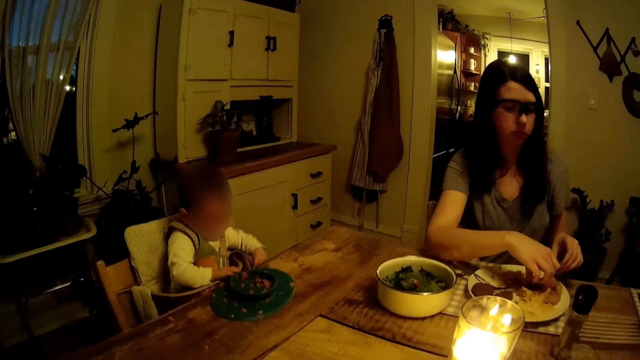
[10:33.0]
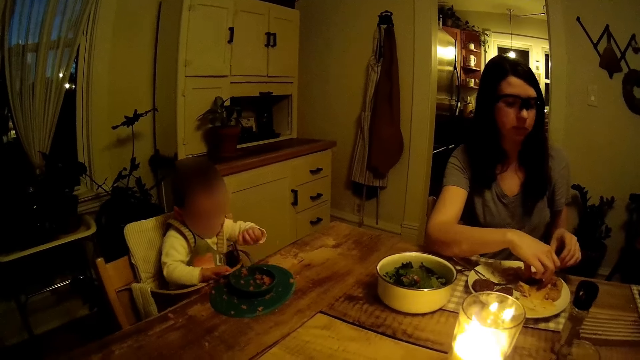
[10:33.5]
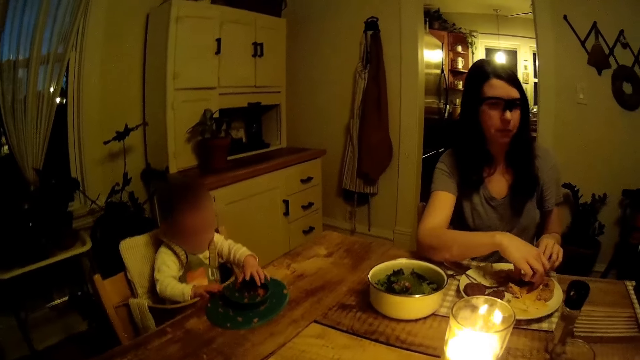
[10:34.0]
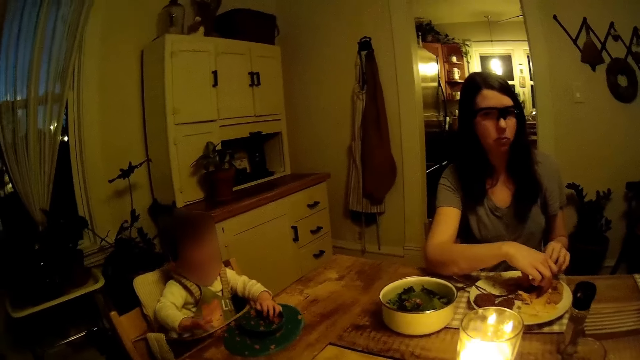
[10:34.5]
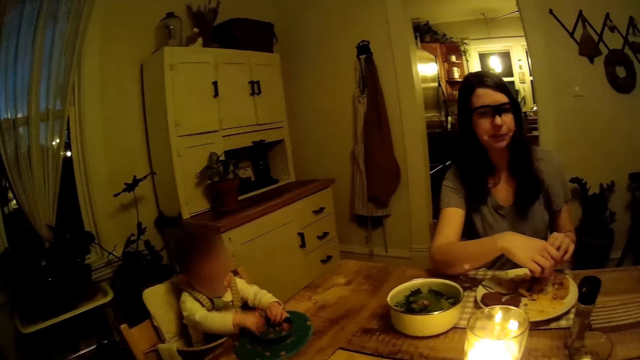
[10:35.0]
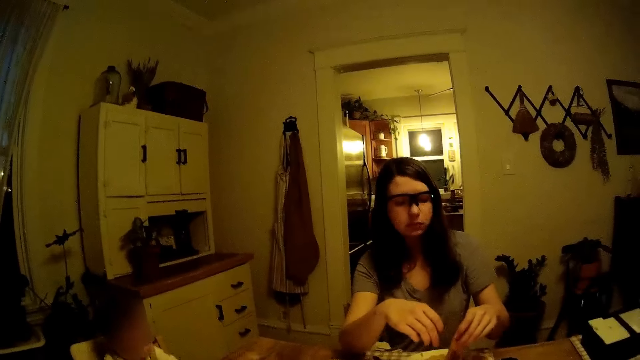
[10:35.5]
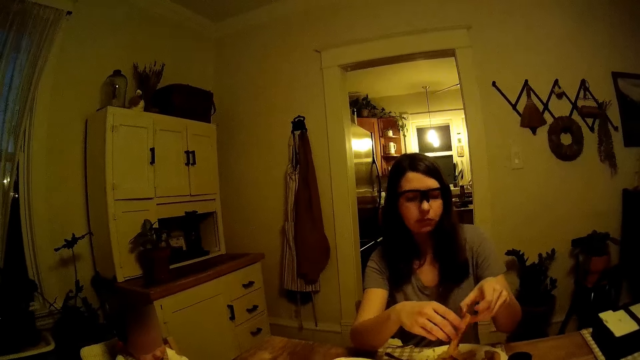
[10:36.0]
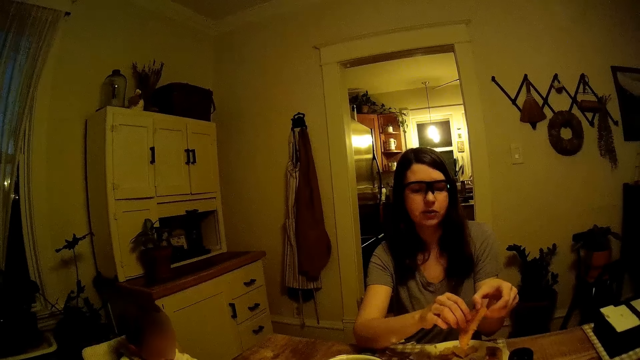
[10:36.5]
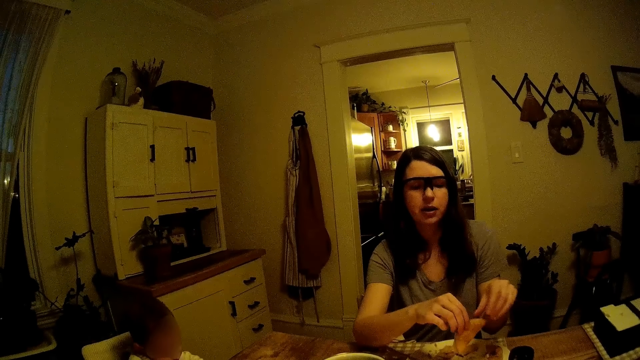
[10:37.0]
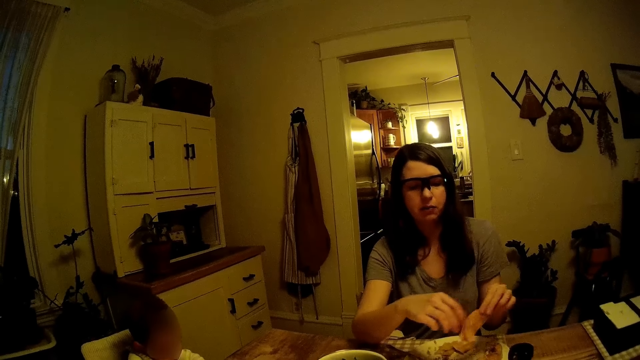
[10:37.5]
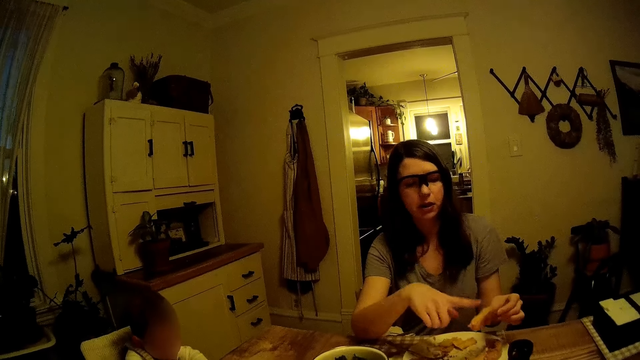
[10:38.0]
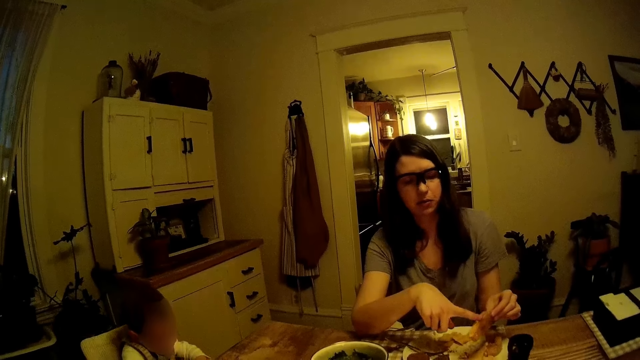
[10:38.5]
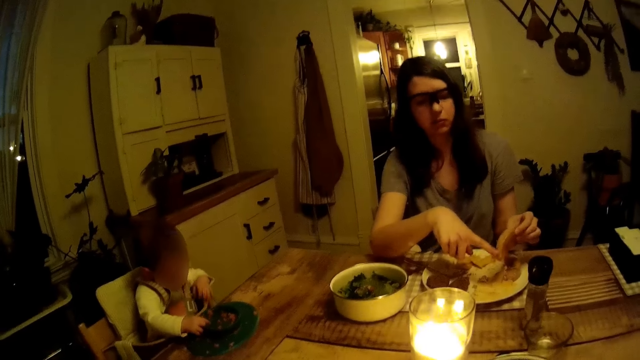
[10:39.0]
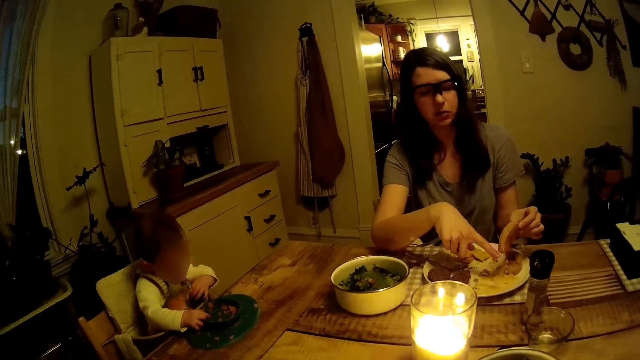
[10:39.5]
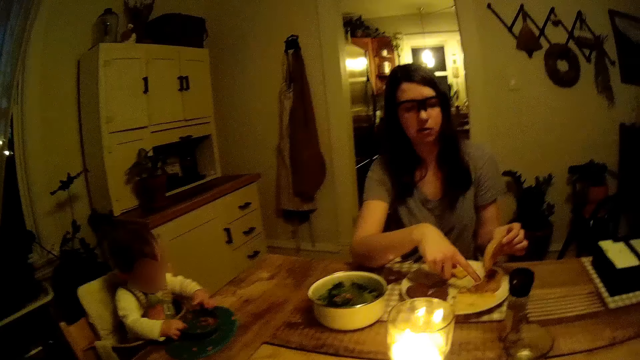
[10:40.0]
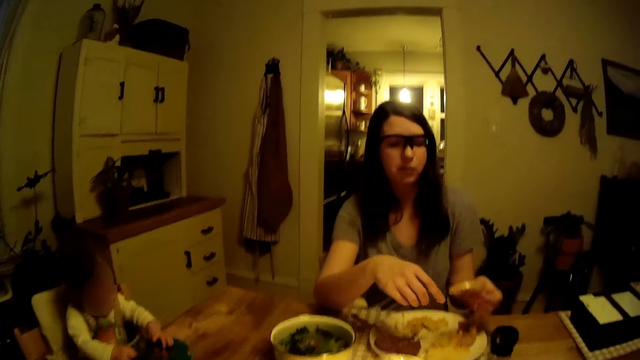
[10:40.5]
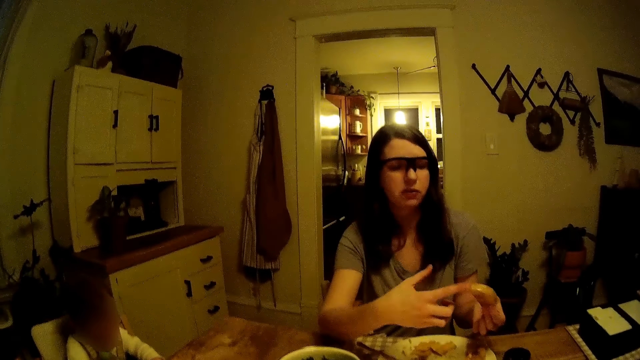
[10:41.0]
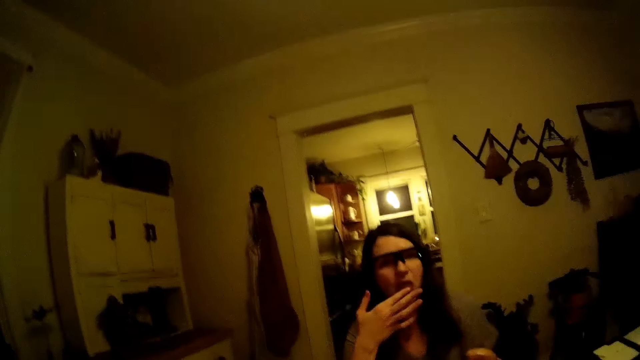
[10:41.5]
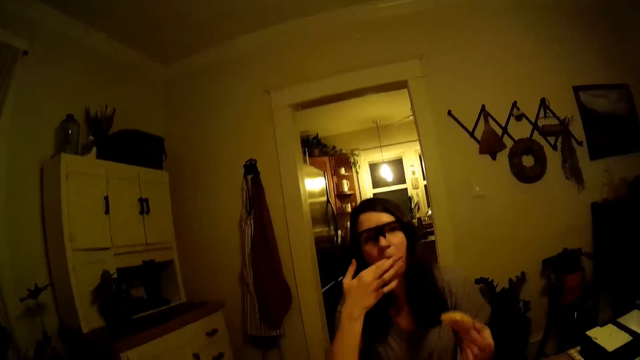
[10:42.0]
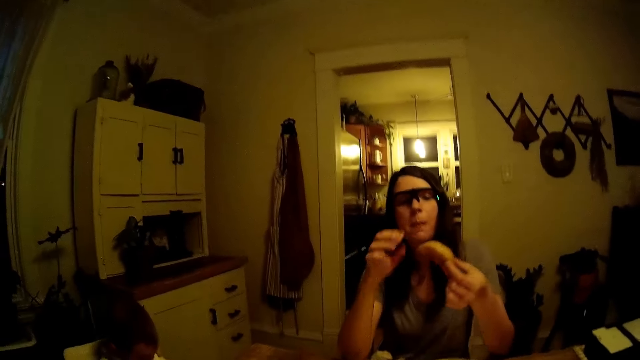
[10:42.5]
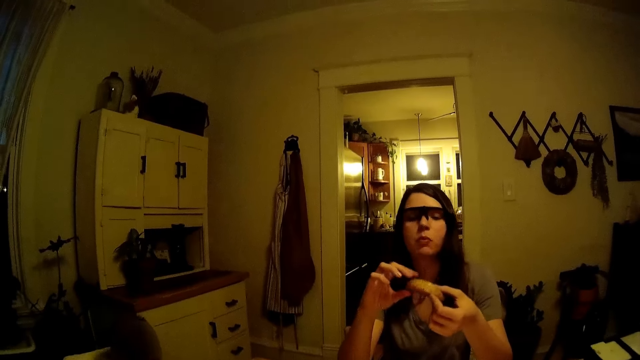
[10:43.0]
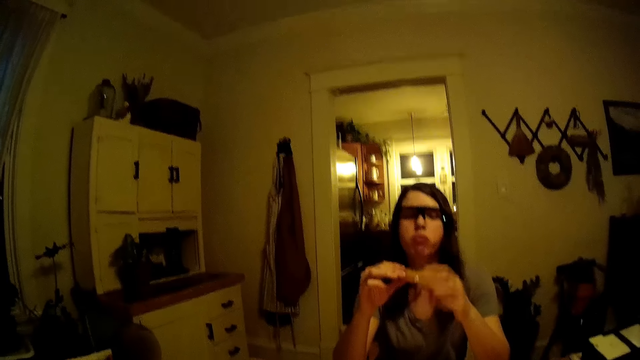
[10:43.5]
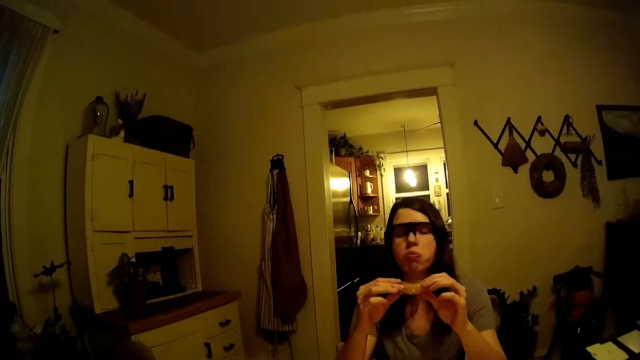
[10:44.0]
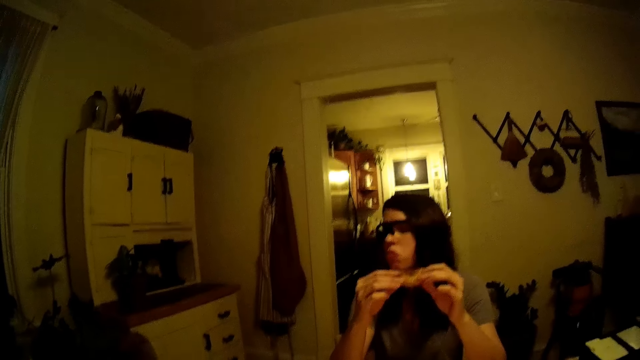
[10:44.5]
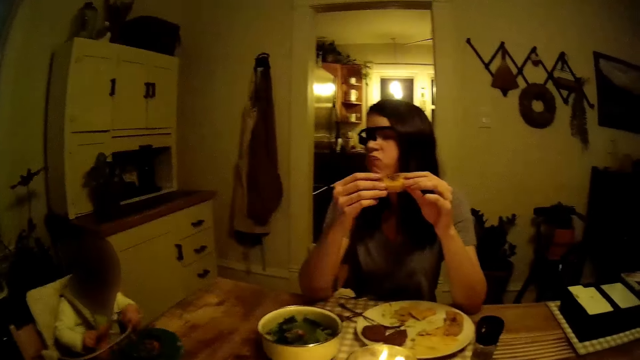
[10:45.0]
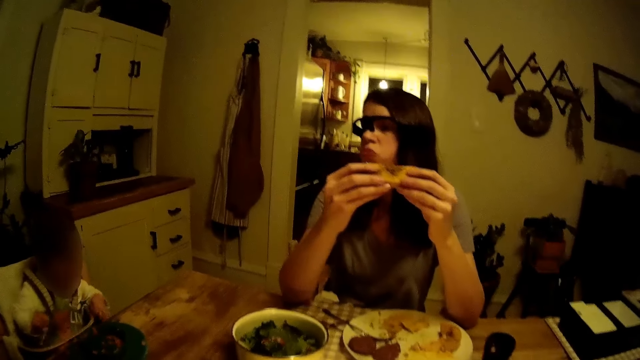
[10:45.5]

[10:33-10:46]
A woman wipes something with the finger. The woman licks the fingers.

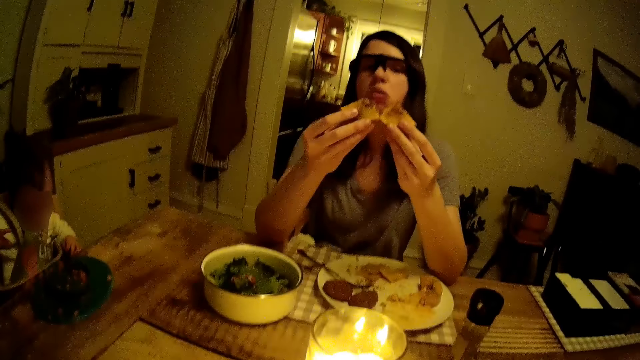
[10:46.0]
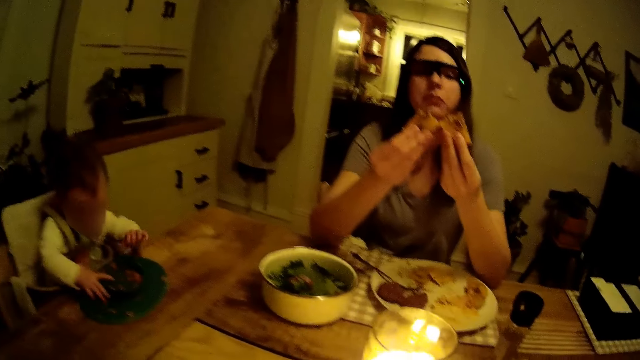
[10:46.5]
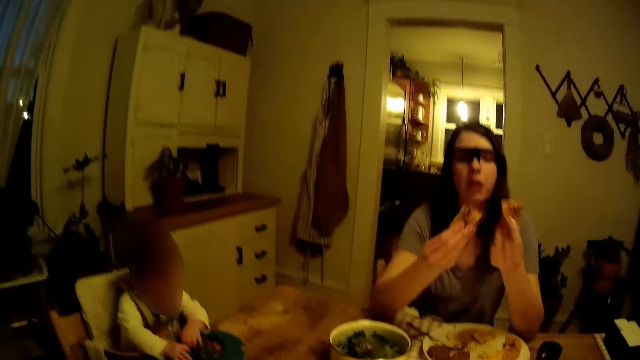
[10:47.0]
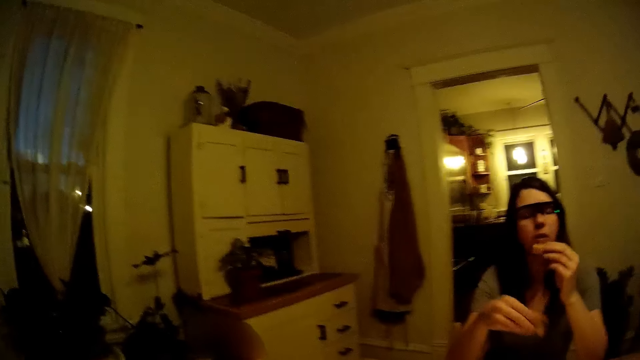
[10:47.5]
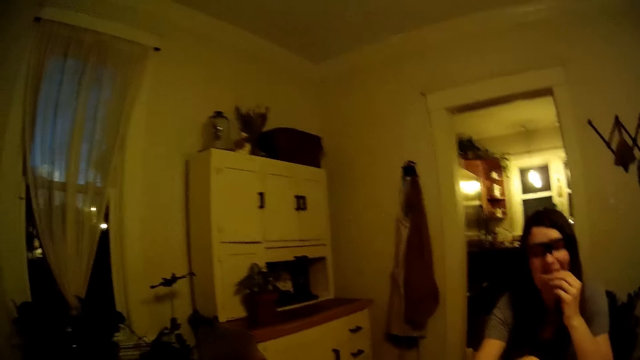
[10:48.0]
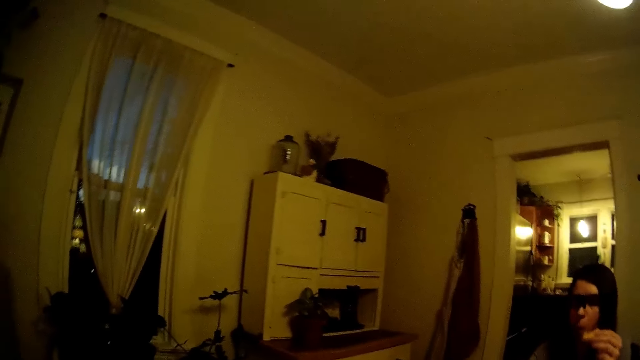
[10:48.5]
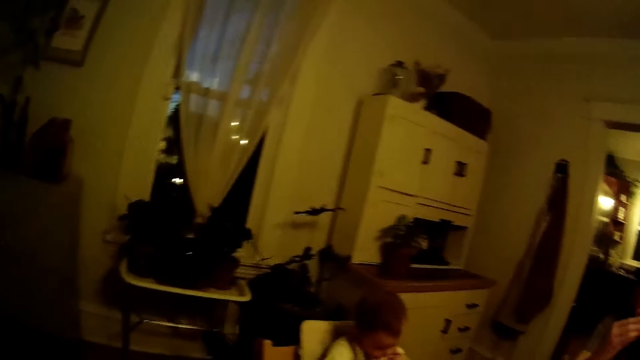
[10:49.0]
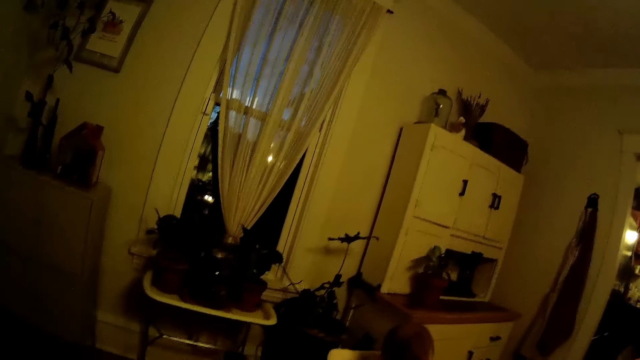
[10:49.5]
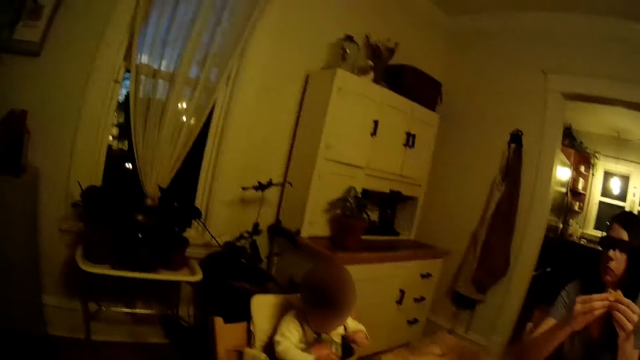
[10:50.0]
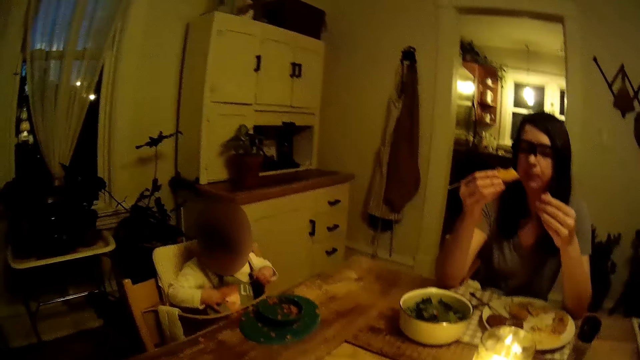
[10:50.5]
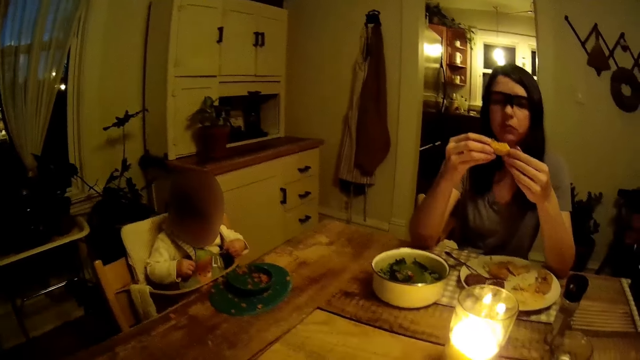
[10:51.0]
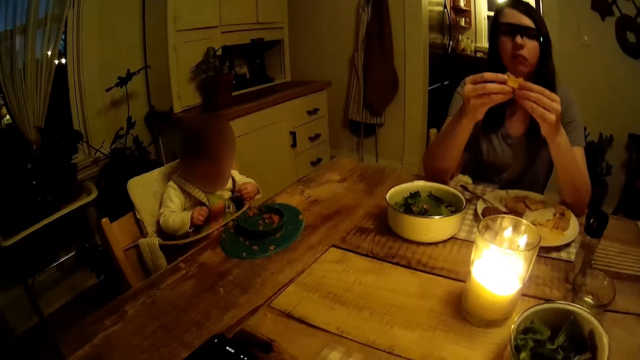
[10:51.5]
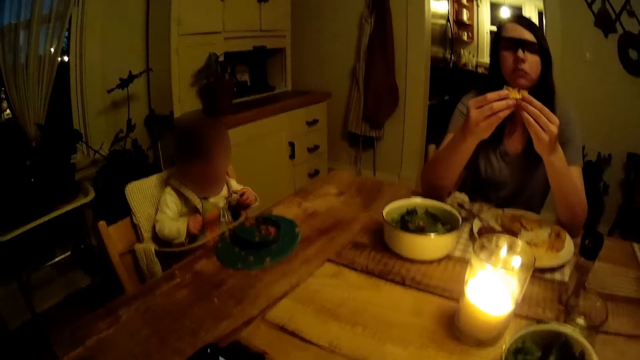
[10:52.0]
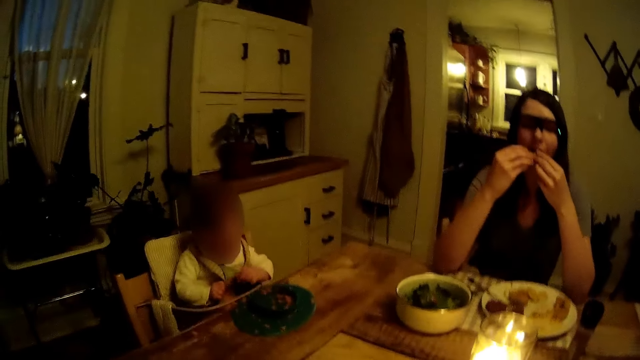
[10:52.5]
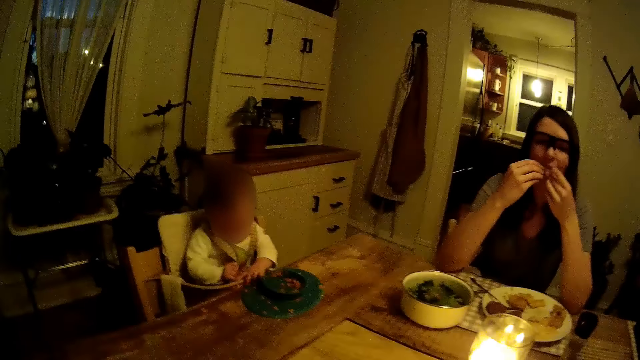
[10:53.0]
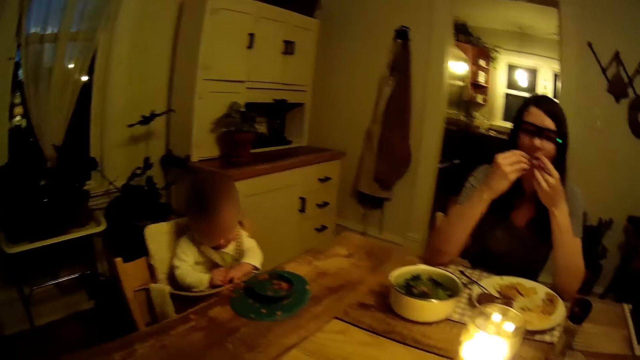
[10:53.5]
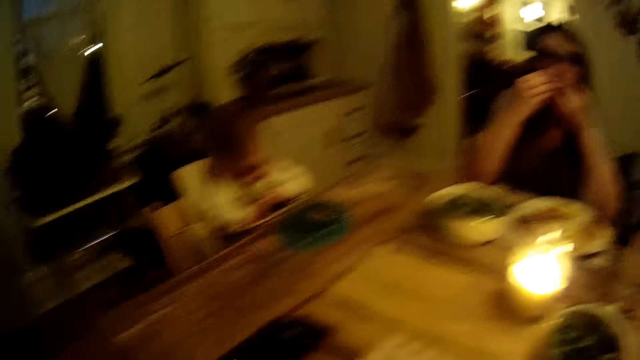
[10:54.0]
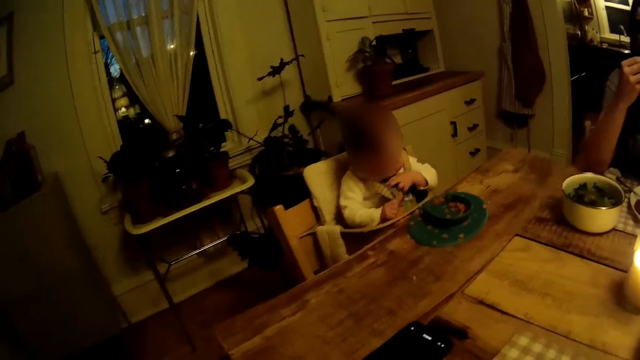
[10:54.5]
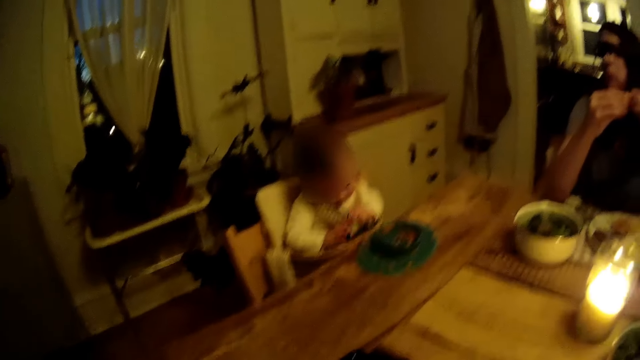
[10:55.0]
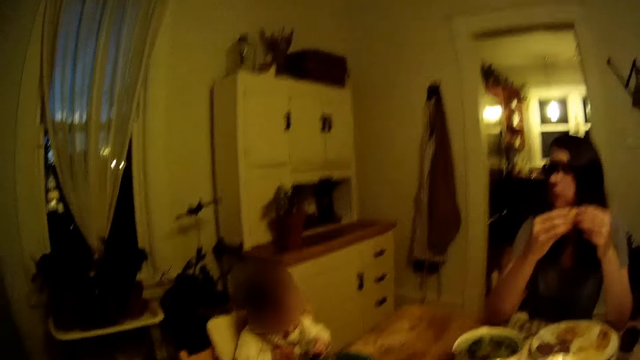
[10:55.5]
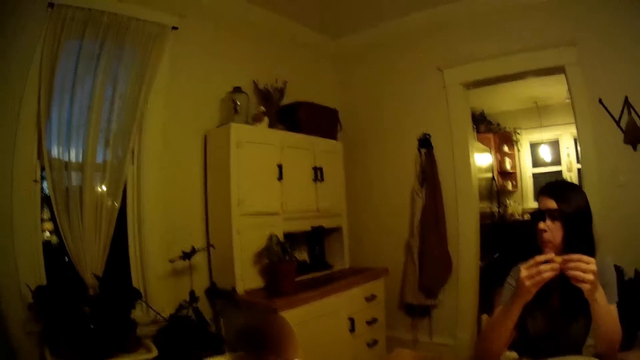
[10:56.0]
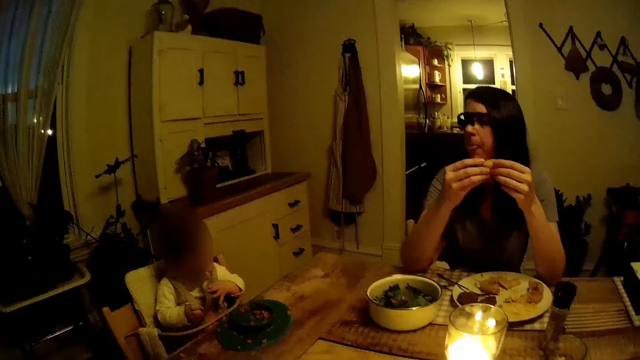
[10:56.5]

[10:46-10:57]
A woman eats something.
